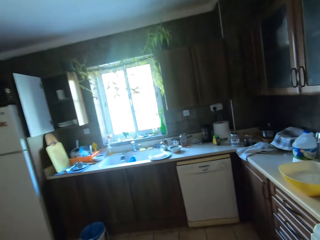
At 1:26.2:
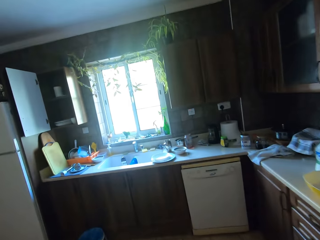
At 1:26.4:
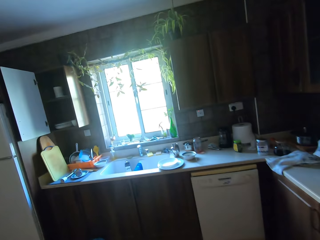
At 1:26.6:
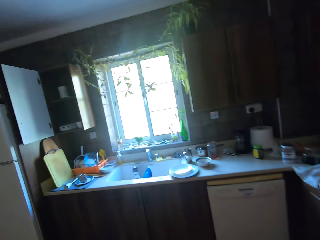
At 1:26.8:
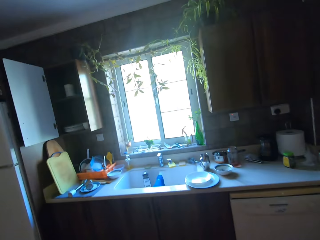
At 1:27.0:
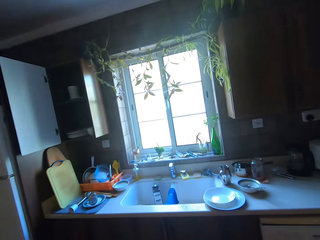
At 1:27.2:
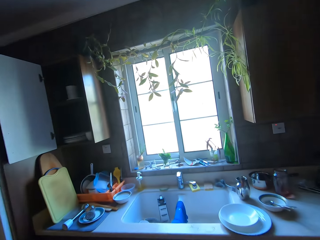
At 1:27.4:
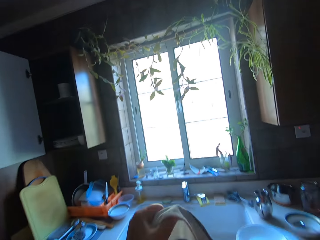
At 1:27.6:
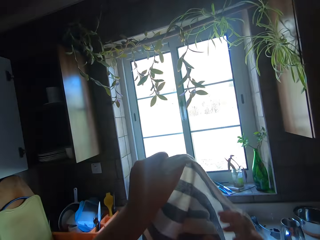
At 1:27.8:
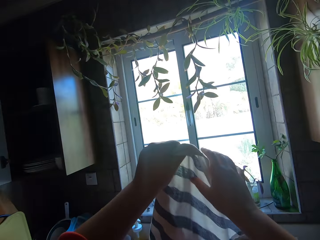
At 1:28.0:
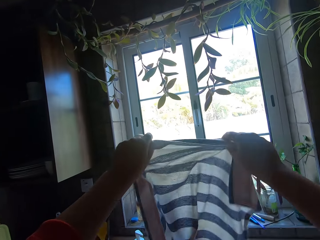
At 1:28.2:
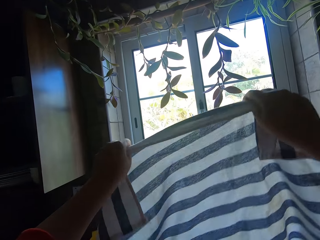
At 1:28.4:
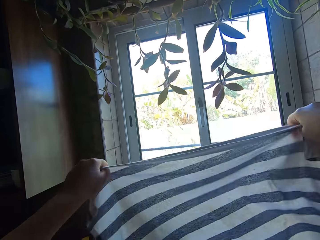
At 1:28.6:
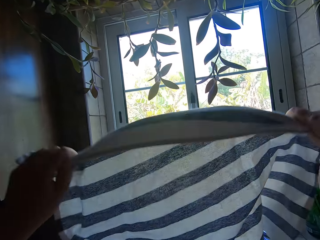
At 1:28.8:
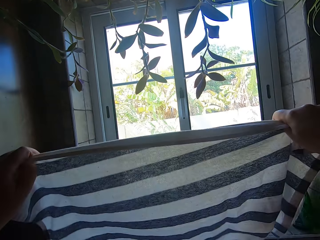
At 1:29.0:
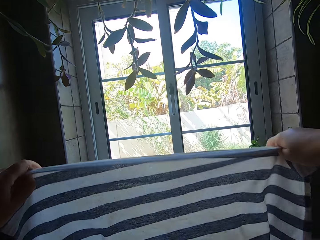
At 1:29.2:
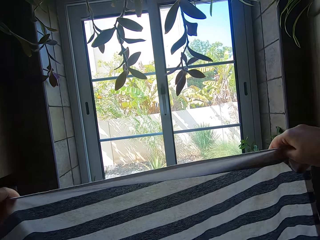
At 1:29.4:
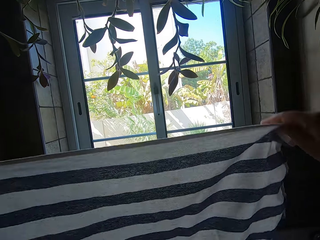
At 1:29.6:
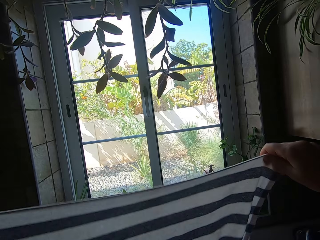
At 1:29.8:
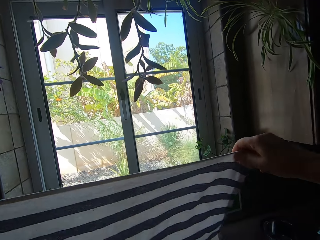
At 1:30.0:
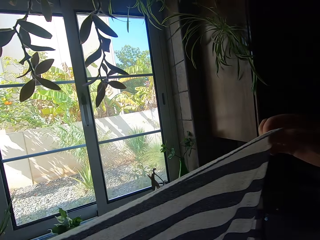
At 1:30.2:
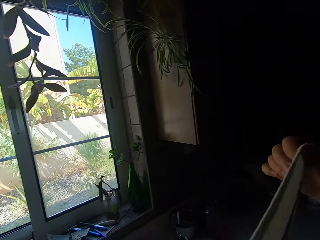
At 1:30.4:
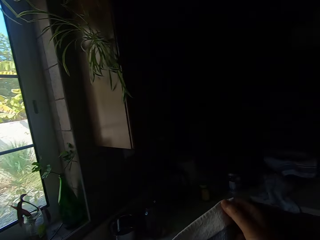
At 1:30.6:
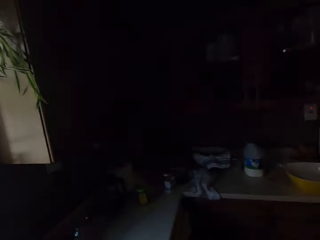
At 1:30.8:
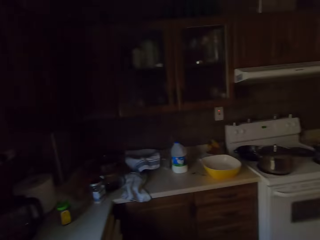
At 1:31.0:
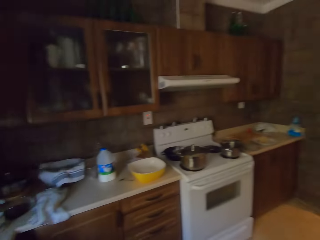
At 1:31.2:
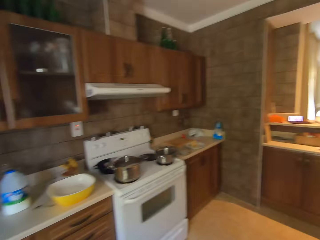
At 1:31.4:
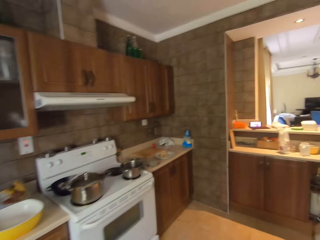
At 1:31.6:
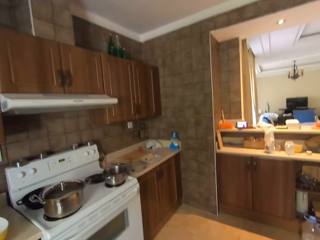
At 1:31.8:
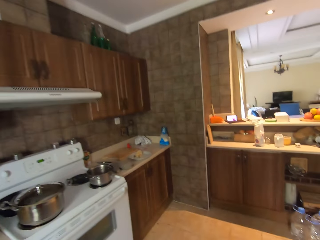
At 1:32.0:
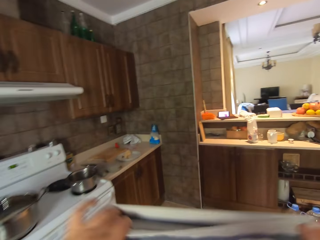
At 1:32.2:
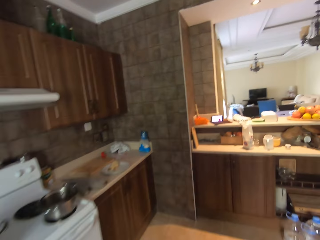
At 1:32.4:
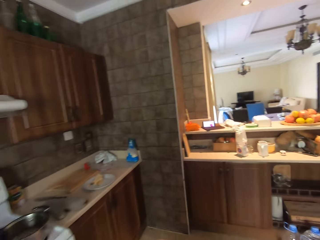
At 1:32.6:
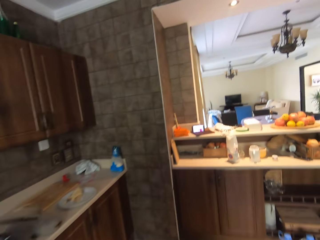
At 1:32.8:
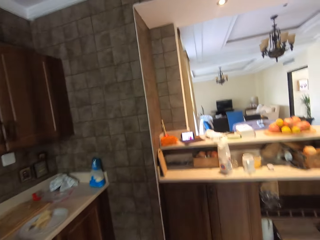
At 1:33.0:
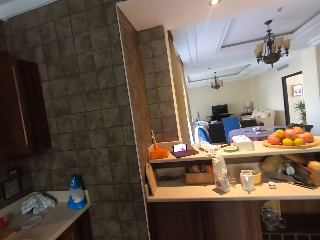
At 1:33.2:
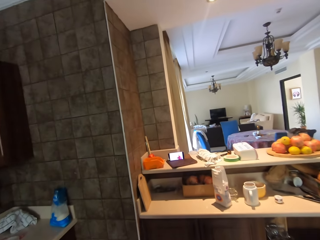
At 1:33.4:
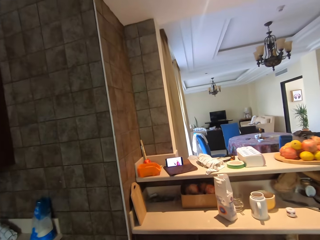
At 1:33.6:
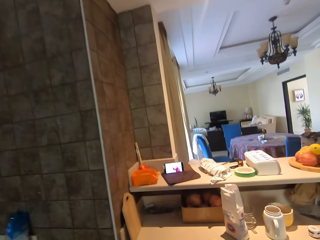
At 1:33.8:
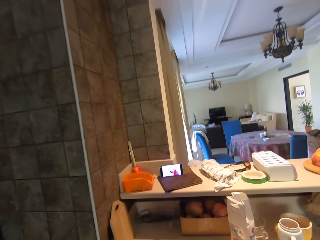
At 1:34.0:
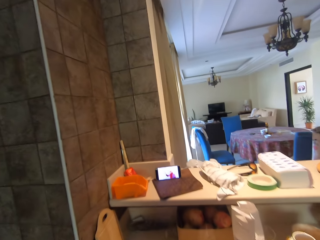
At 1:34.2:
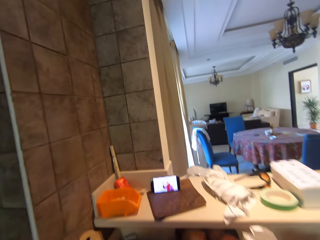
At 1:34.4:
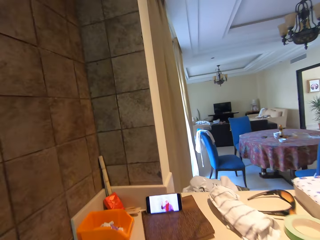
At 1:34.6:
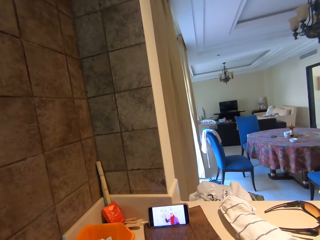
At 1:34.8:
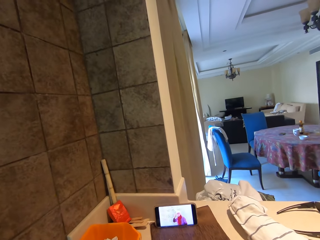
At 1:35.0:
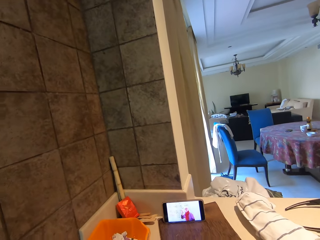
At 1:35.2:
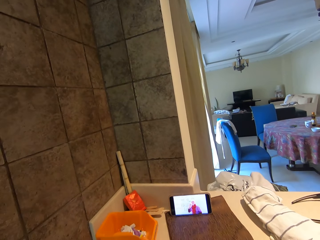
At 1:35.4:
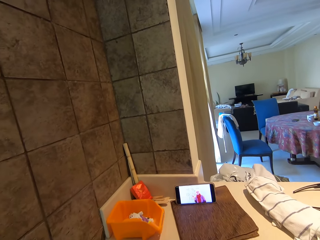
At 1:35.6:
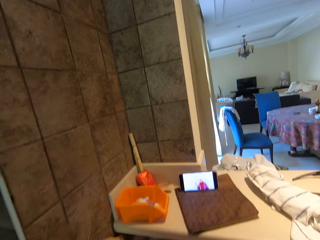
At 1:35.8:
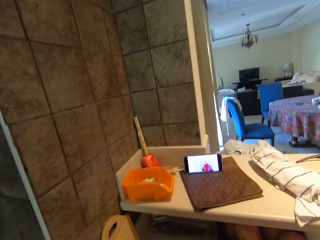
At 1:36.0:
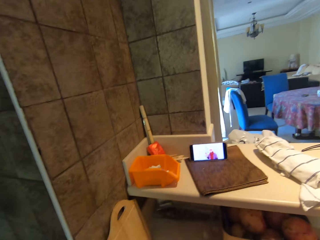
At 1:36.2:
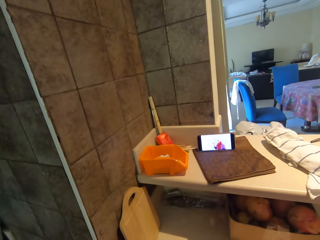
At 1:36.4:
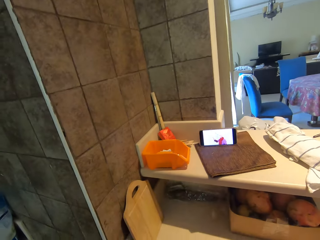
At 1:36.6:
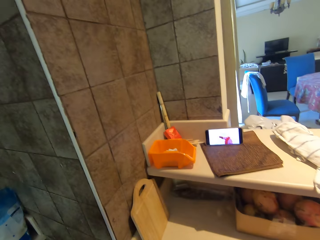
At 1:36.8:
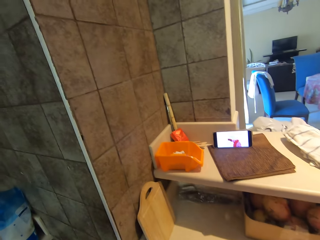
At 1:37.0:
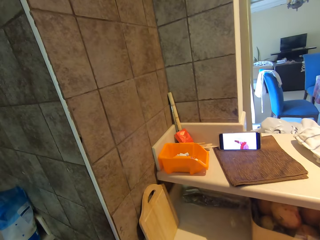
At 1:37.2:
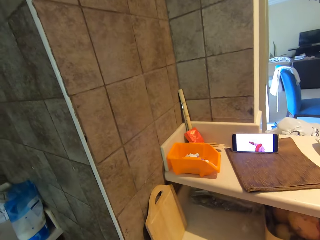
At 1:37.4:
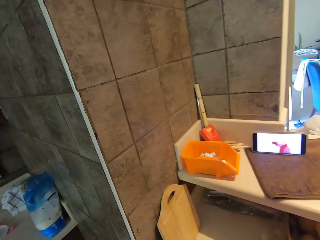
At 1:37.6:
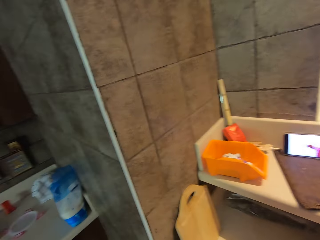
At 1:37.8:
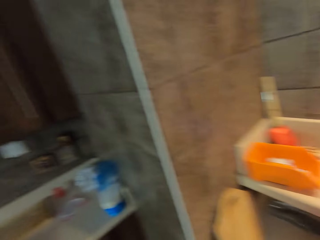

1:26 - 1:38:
The camera wearer walks towards the sink. They shake off dirt on the kitchen towel. They lower the kitchen towel and move around. They lift the kitchen towel. They walk towards the phone and look at the phone.

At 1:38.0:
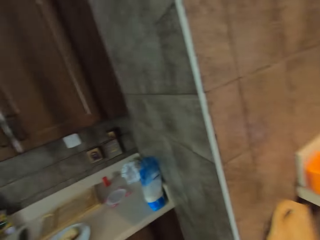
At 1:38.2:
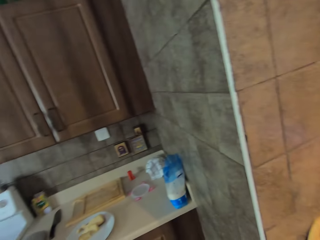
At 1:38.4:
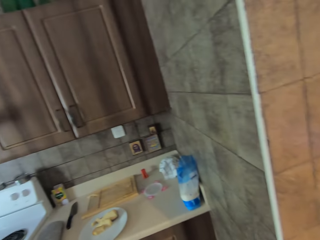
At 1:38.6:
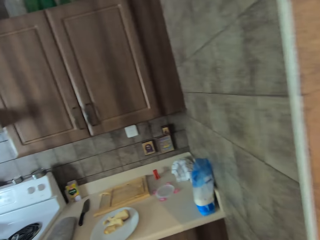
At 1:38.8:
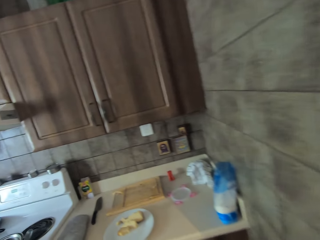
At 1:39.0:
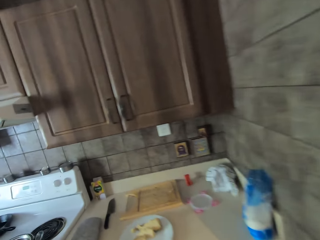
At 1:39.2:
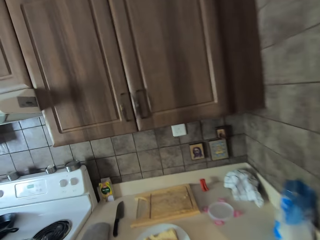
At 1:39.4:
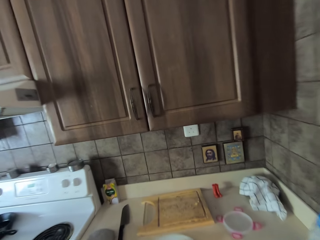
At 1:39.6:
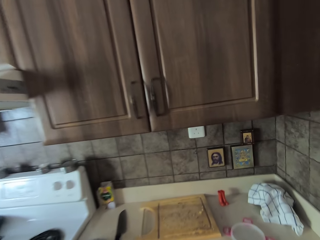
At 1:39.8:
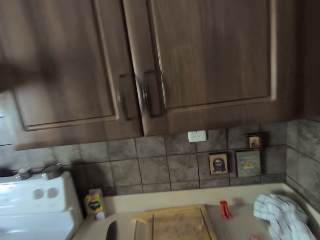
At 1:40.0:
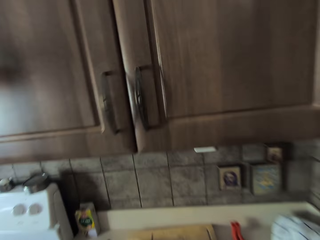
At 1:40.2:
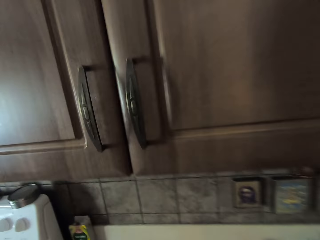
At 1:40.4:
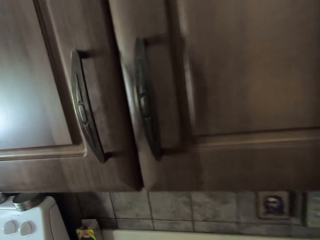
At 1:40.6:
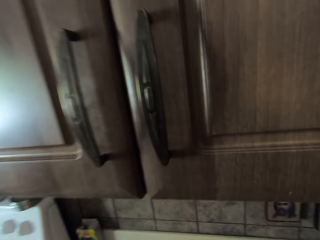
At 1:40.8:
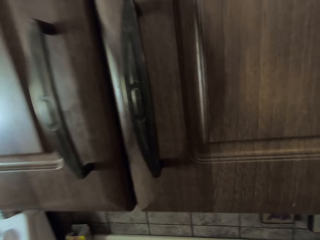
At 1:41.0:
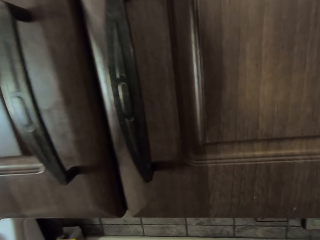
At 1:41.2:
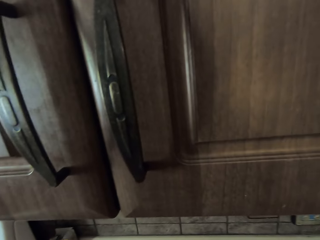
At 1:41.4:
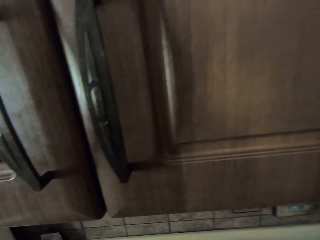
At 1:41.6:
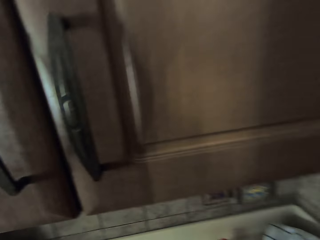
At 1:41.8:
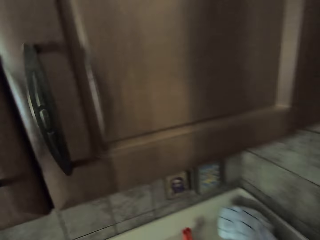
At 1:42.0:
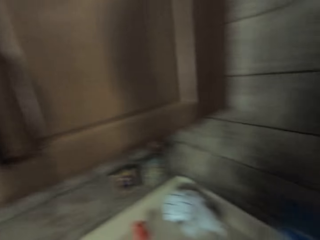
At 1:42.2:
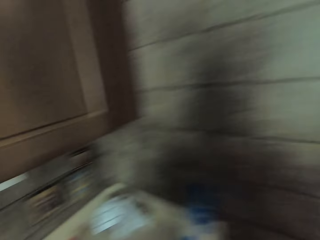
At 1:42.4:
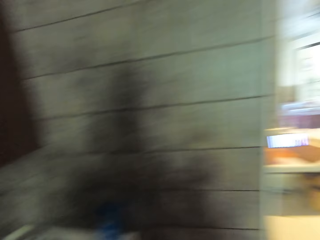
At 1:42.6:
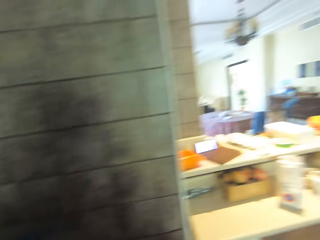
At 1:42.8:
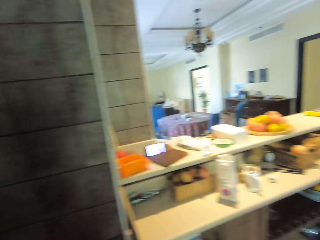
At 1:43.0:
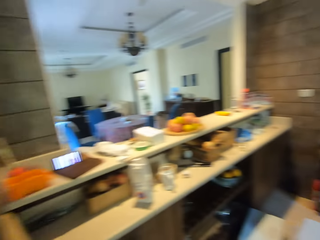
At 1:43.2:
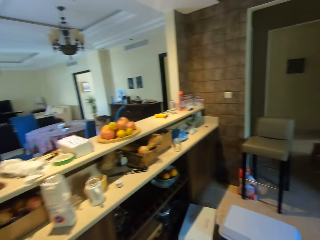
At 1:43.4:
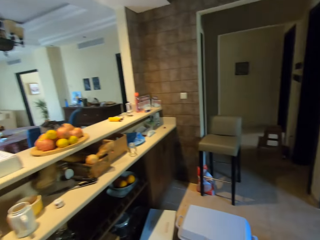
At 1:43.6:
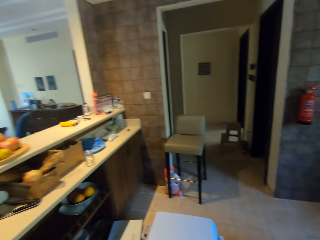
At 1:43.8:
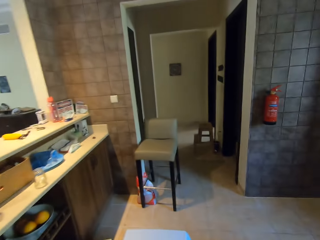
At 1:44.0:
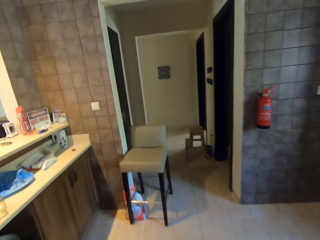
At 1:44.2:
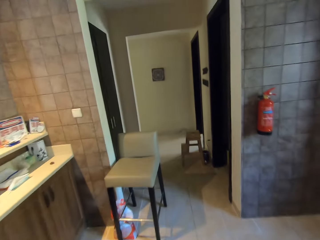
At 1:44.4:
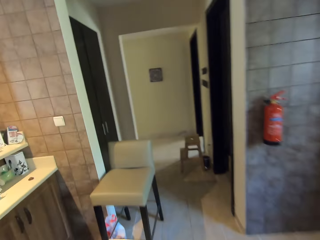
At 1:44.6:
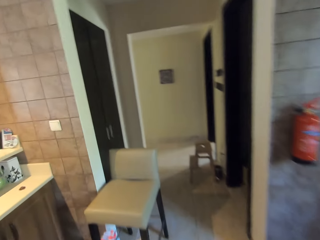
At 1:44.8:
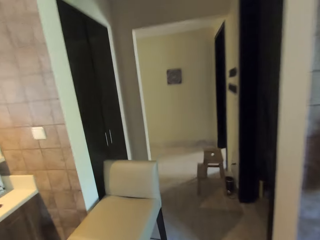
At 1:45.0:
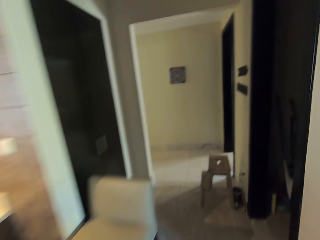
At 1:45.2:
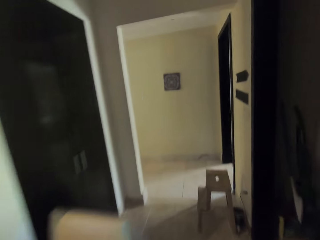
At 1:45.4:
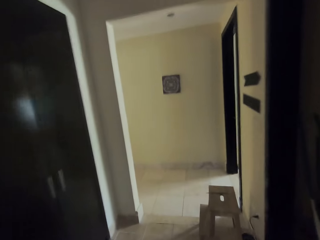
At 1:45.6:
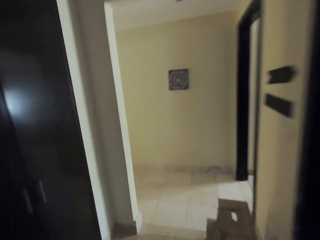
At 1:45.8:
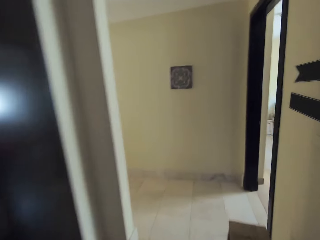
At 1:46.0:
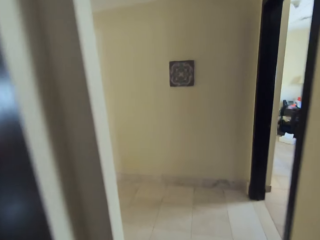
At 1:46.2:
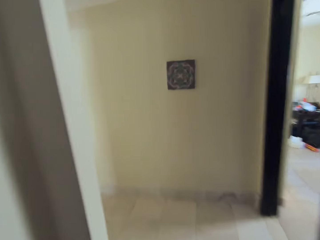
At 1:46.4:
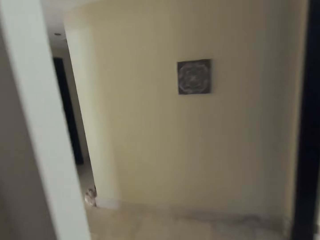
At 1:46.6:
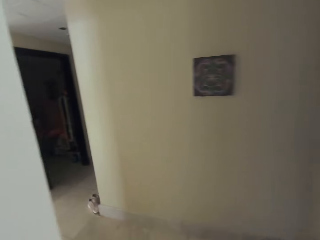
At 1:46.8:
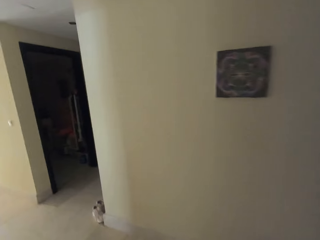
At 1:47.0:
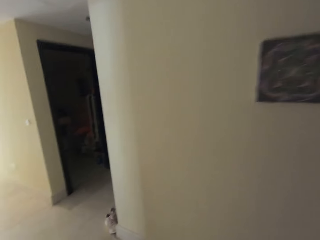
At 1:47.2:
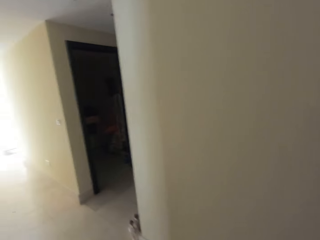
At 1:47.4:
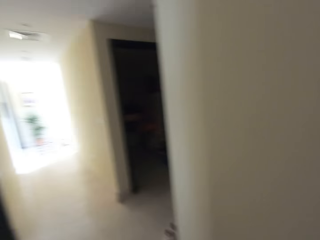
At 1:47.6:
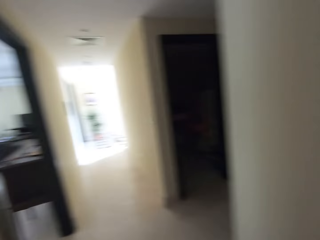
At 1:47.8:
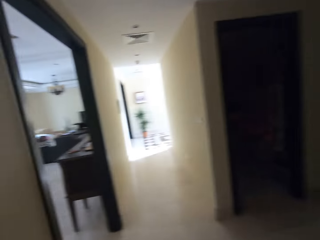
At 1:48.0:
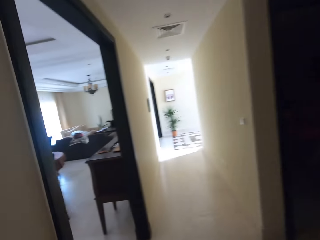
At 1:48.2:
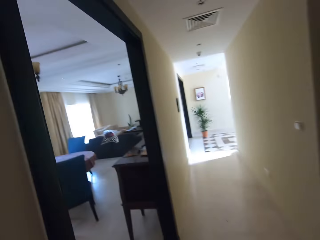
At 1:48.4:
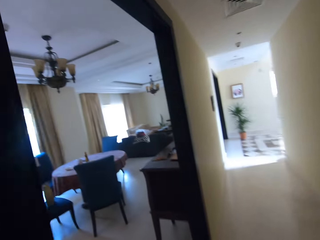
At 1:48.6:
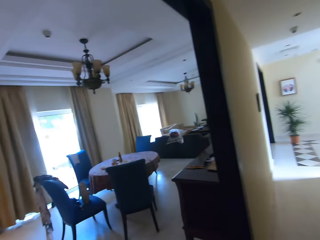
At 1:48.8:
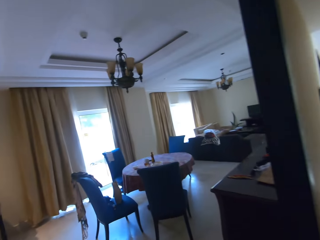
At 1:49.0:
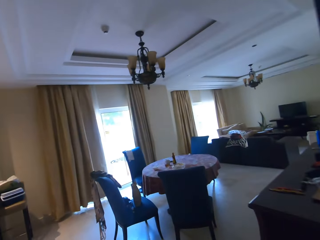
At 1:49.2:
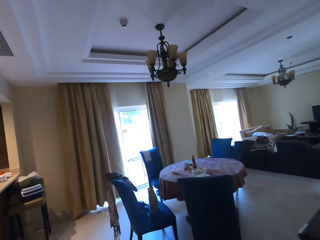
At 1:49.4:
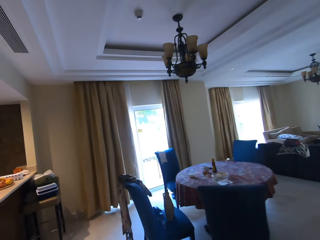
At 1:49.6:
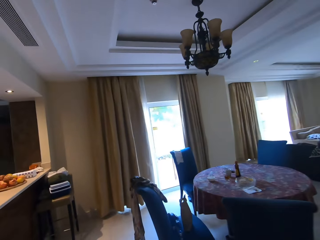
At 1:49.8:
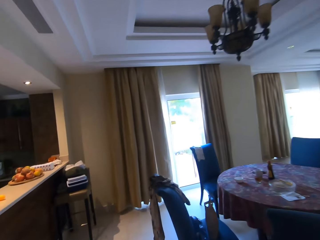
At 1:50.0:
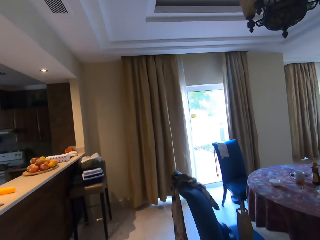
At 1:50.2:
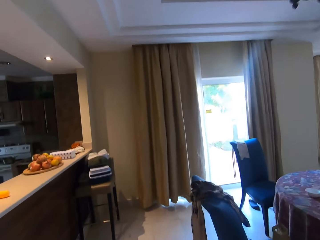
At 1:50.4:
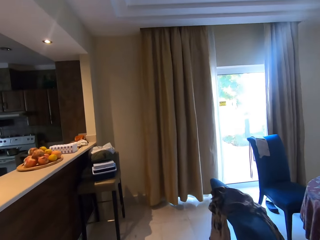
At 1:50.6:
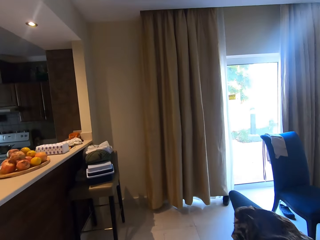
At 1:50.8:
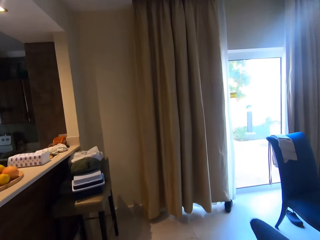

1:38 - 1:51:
The camera wearer walks towards the cooker stove. They walk out of the kitchen. They enter a dining room.
